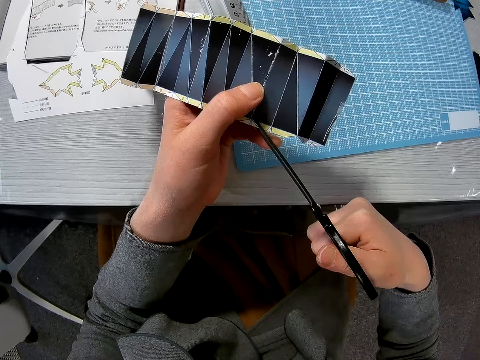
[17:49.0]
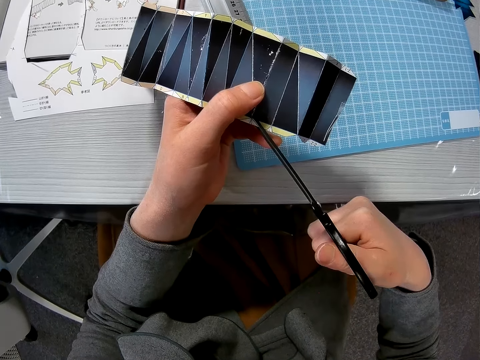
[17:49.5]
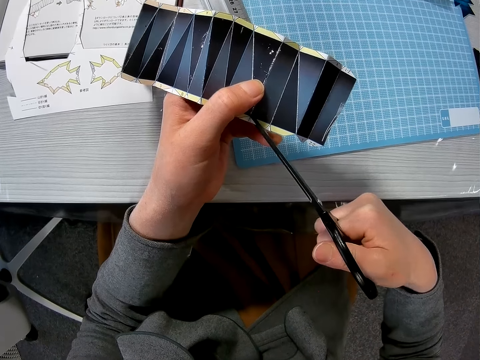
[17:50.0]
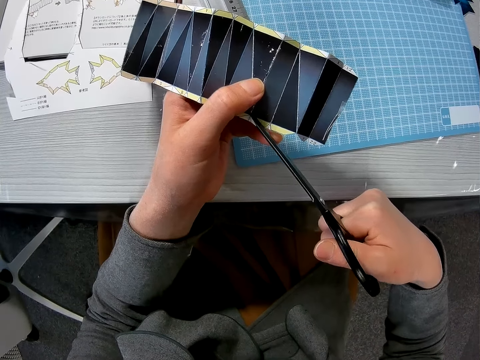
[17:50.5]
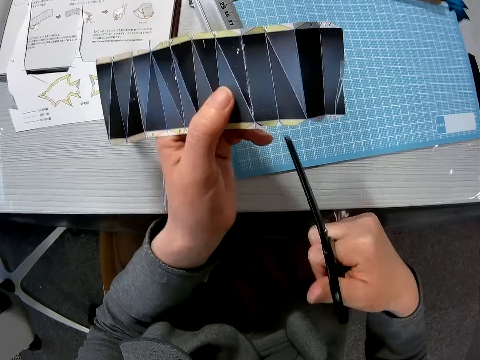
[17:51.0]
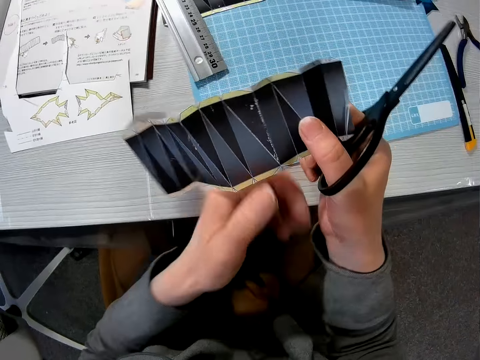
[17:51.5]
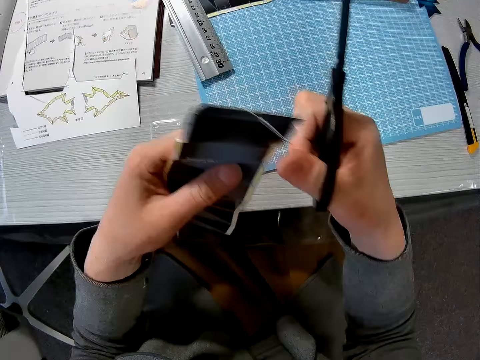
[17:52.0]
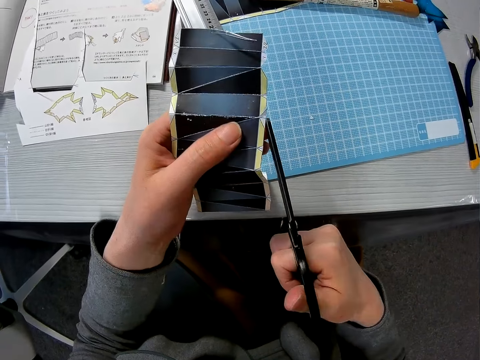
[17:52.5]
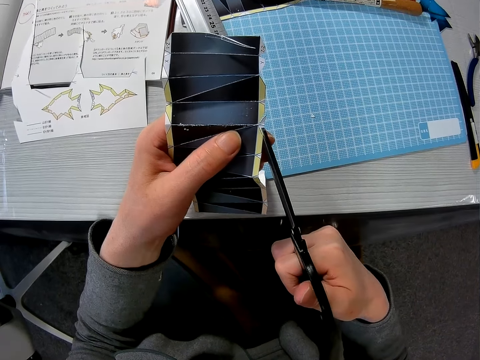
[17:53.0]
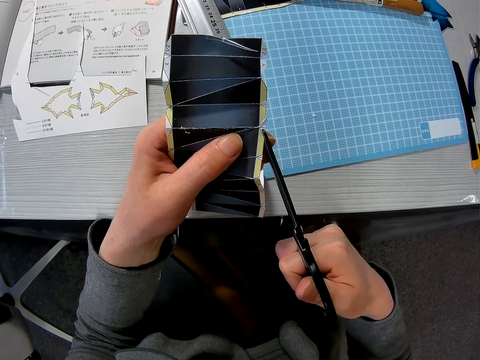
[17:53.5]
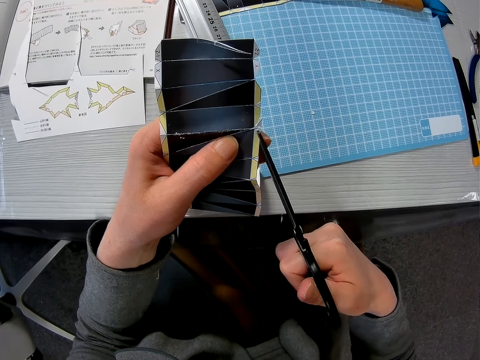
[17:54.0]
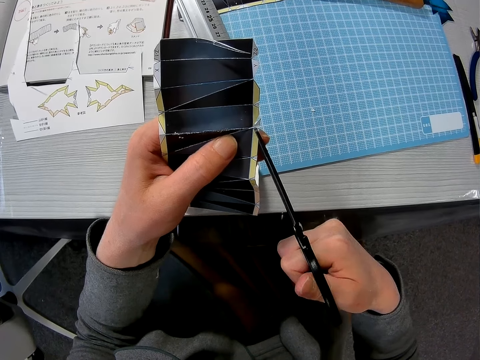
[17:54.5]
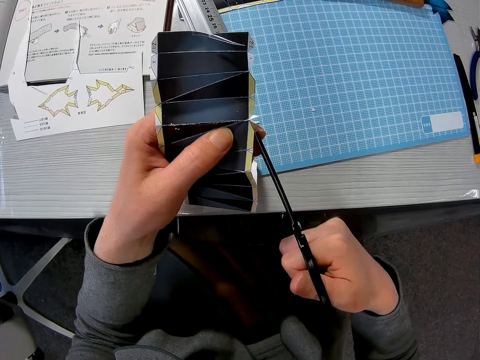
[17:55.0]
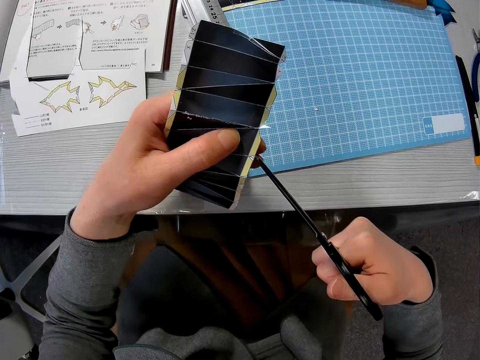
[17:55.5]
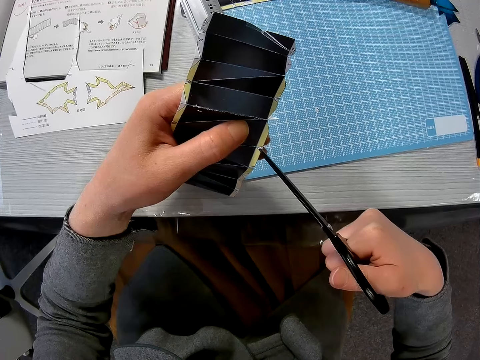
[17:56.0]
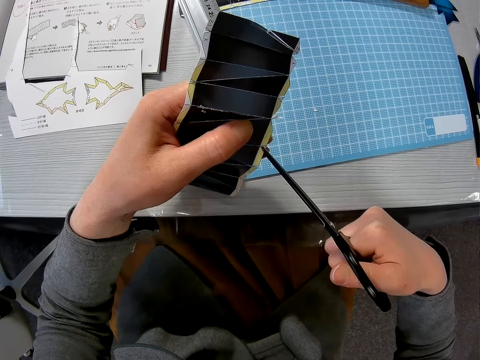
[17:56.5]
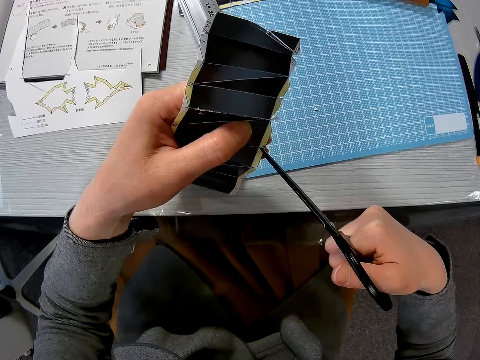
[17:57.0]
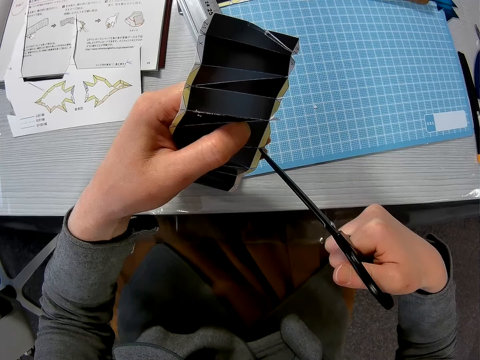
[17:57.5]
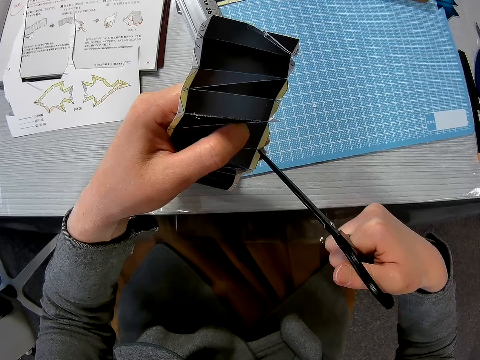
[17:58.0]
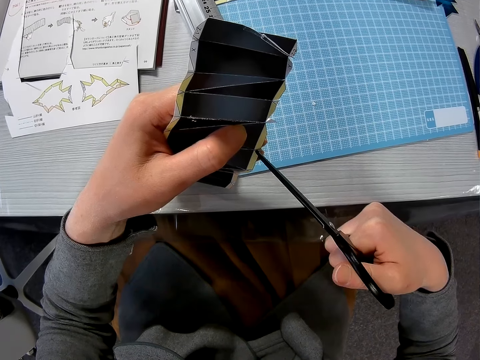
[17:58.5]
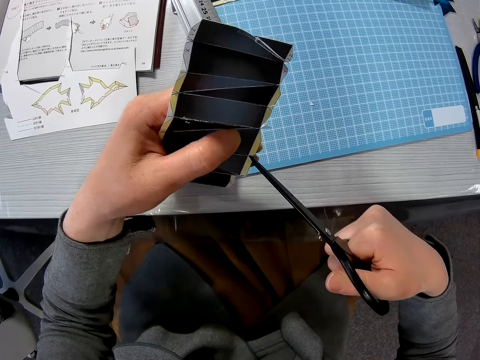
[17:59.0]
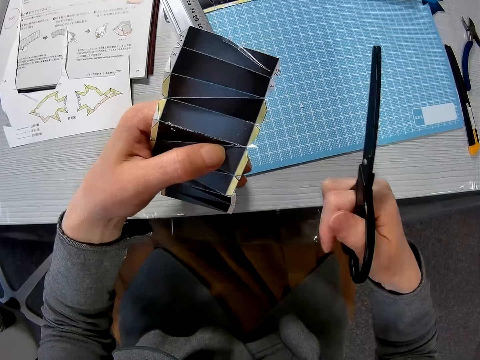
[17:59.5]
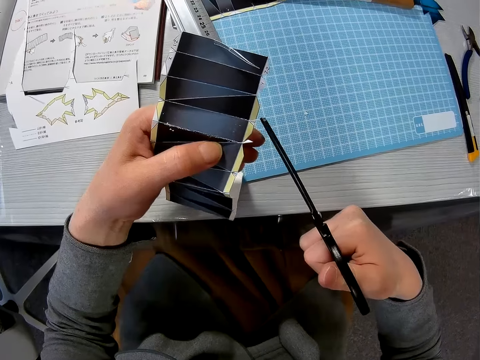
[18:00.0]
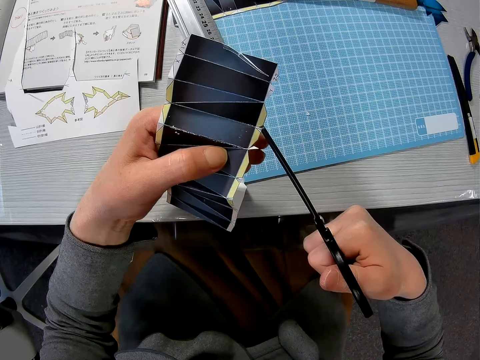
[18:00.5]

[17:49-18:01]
The camera wearer adjusts the paper or template with her two hands. She turns the template. She cuts the edges of the paper with the scissors in her right hand.

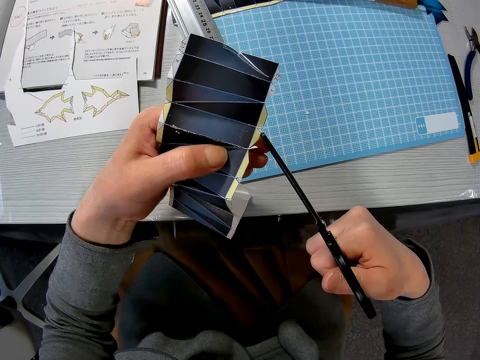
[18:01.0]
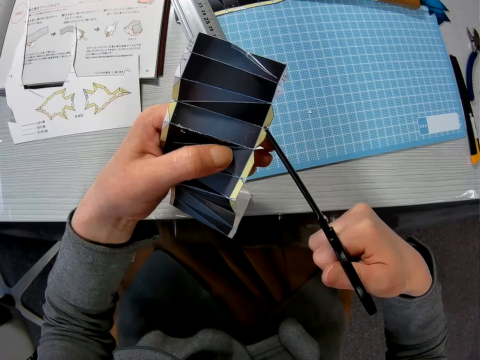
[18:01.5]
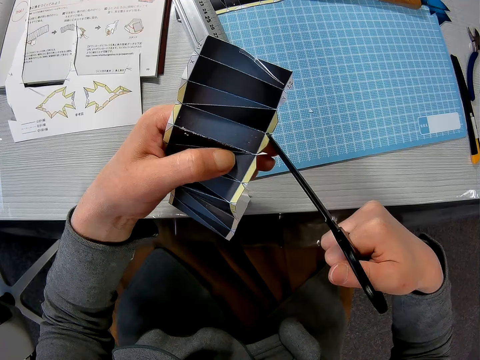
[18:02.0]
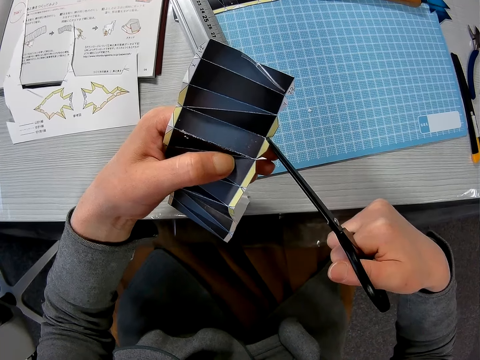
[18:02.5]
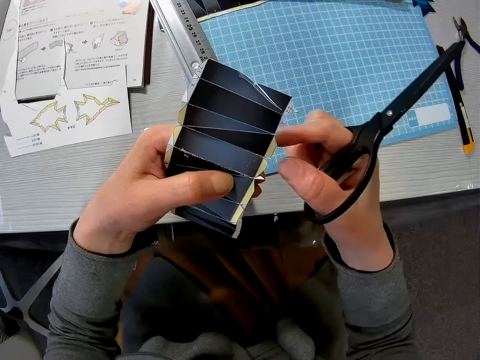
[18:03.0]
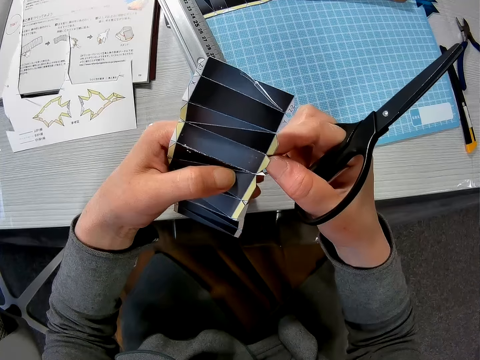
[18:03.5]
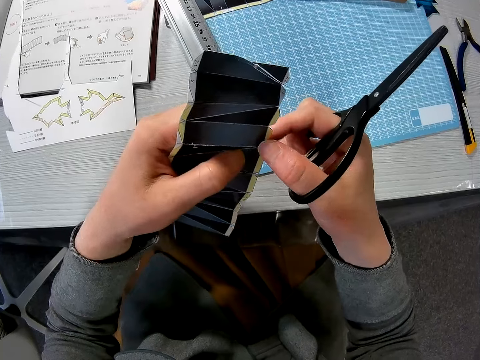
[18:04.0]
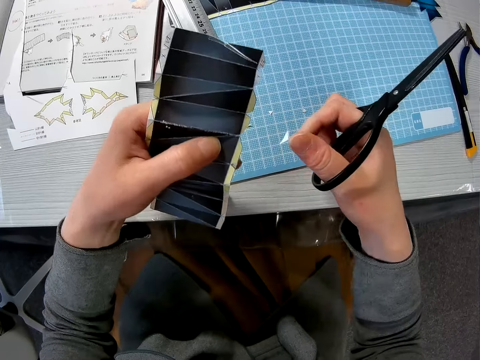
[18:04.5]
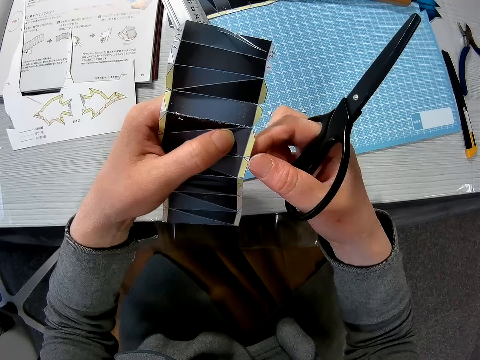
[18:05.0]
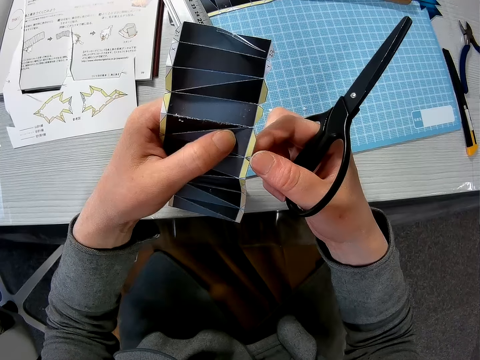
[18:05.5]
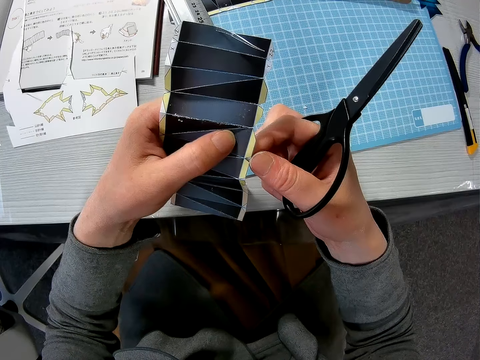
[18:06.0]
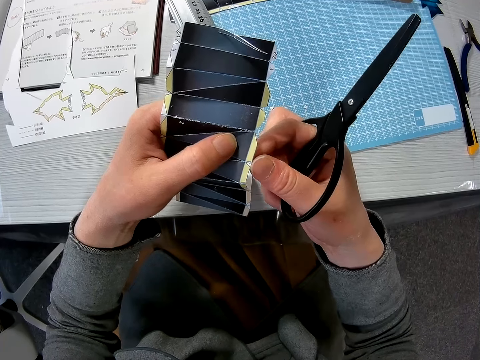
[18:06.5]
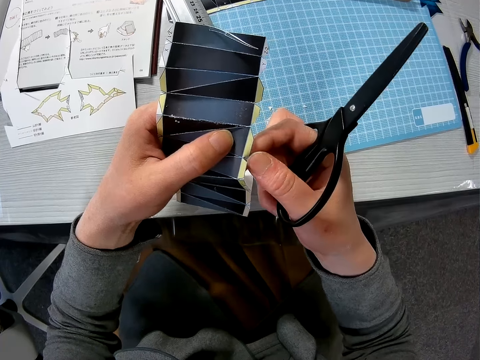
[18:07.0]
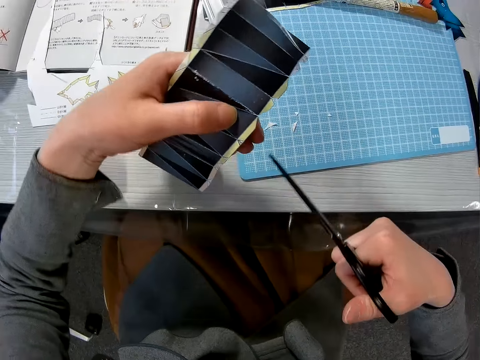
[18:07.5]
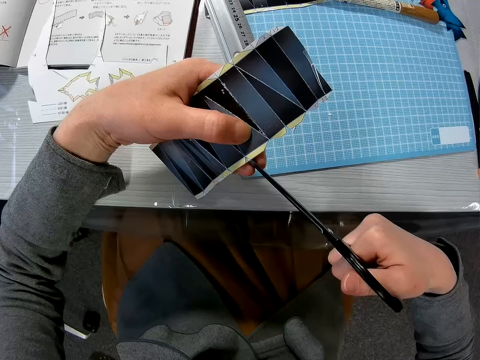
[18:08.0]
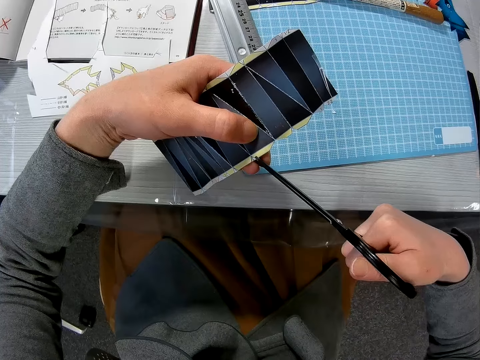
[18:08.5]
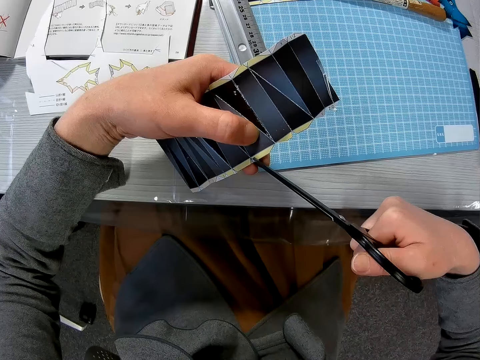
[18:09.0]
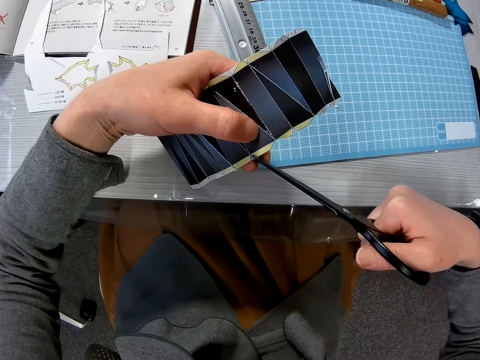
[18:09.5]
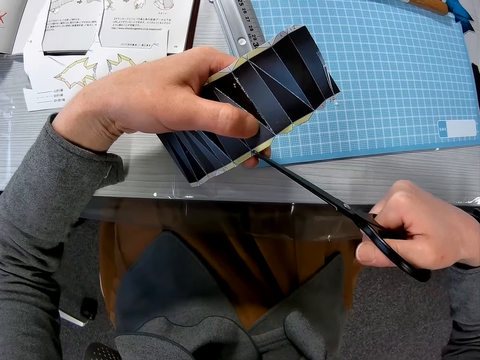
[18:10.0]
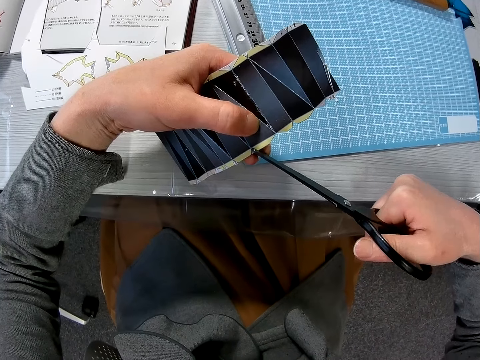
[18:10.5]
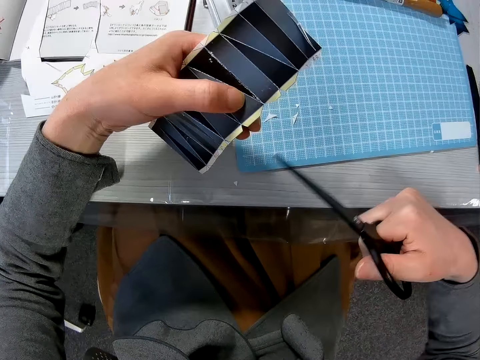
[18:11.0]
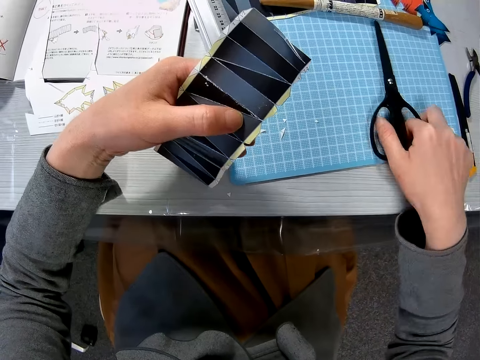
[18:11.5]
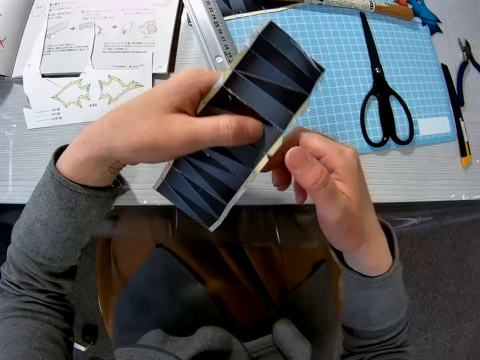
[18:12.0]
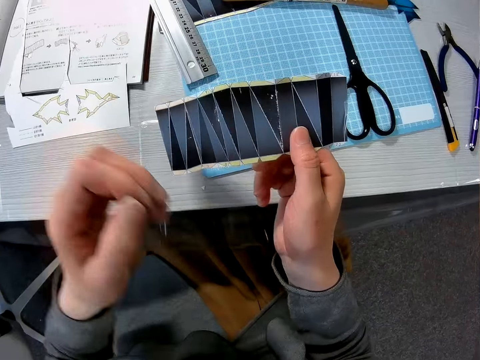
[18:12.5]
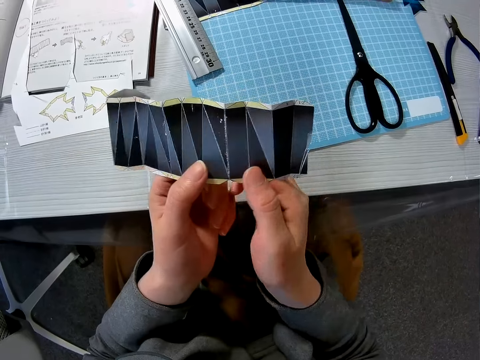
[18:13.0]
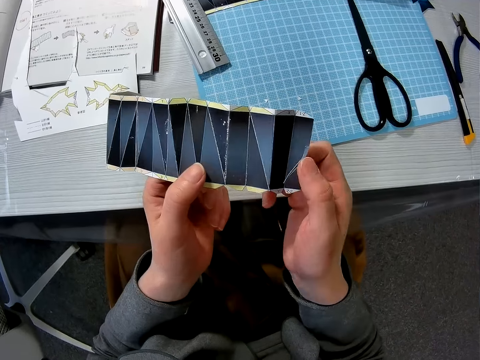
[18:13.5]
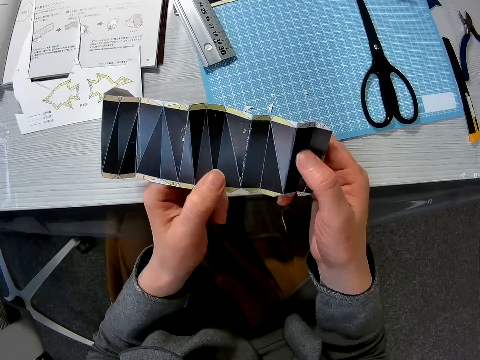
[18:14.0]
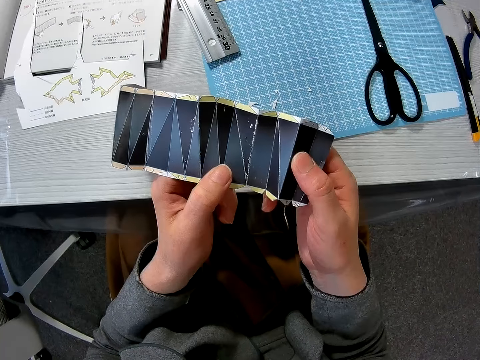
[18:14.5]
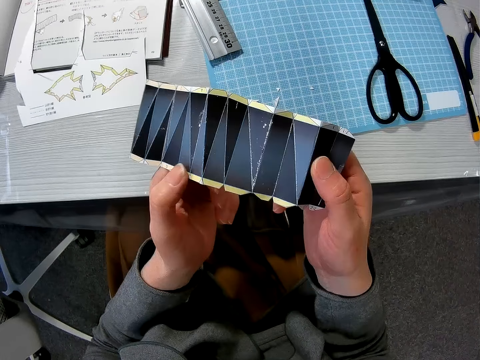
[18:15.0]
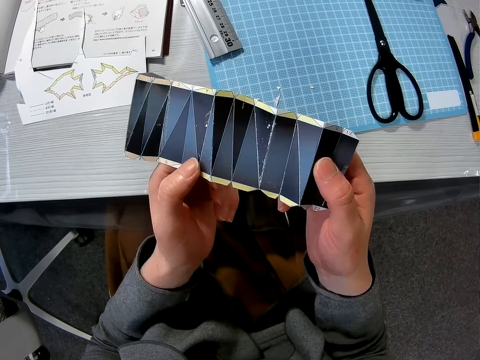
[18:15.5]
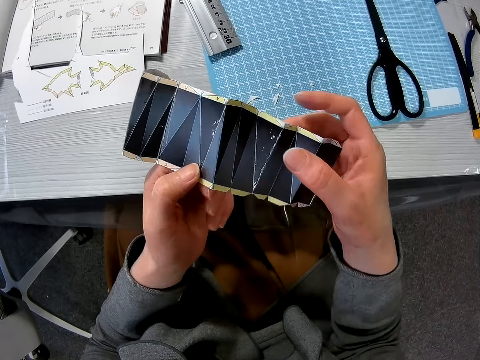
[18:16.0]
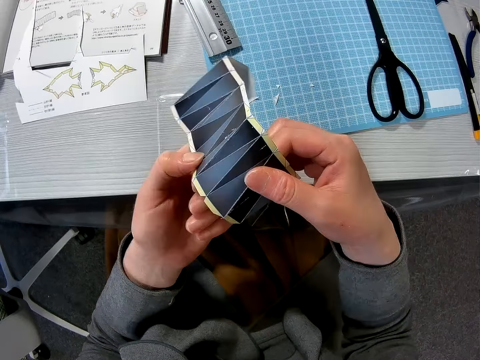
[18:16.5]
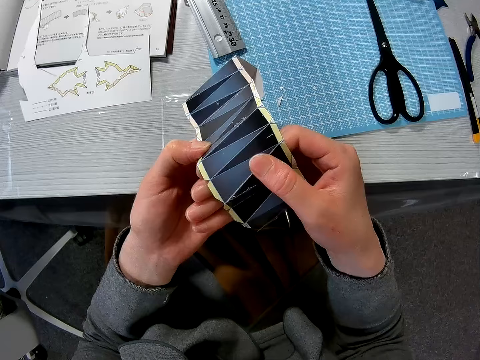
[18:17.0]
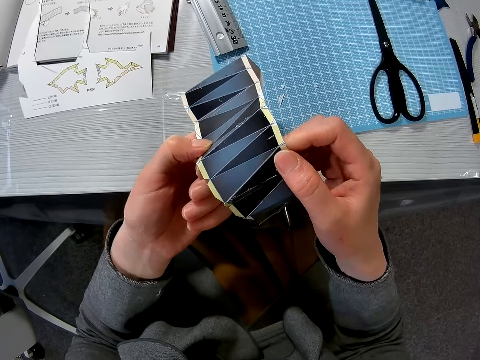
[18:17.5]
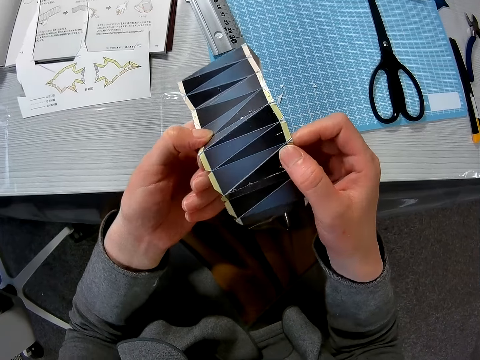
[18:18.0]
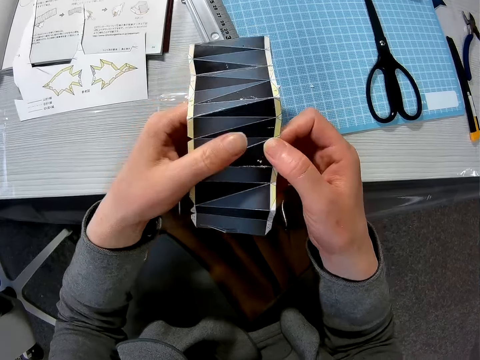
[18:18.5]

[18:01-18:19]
The camera wearer removes a piece of the template. She places the template piece on the cutting mat. She removes a piece of the template. She cuts the template with the scissors. She places the scissors on the cutting mat. She adjusts the paper with her two hands. She exchanges the hand holding the template. She holds the template with the right hand. She holds the template with both hands. She stares at the template. She bends the paper.
